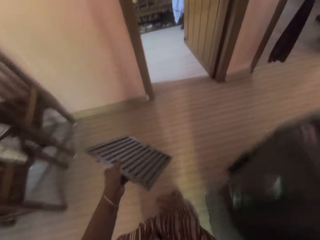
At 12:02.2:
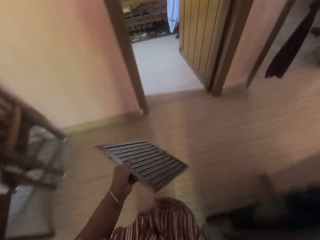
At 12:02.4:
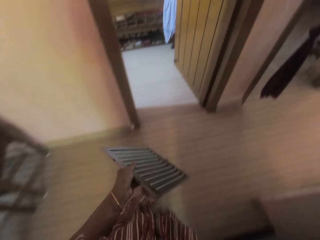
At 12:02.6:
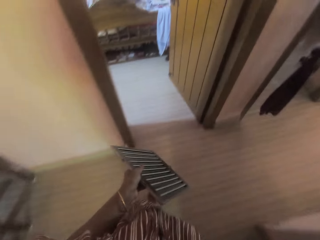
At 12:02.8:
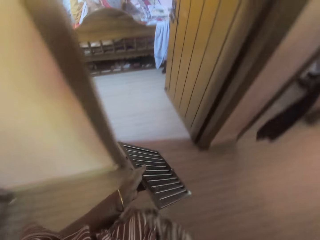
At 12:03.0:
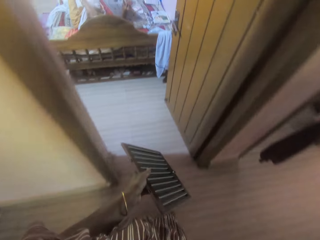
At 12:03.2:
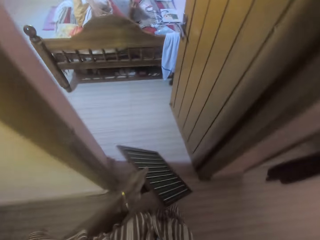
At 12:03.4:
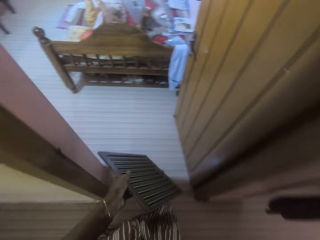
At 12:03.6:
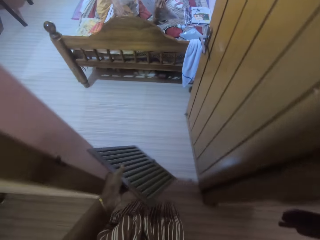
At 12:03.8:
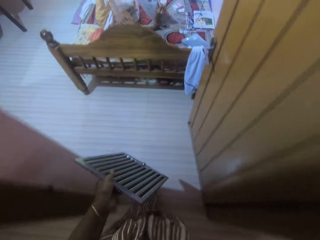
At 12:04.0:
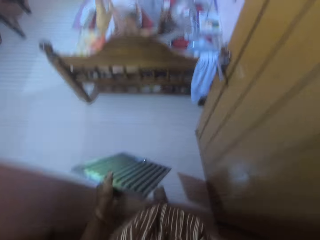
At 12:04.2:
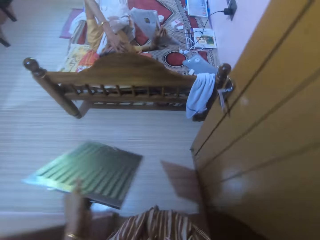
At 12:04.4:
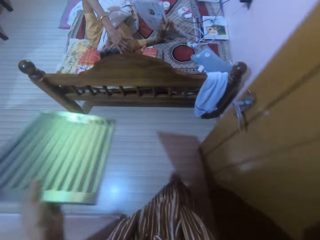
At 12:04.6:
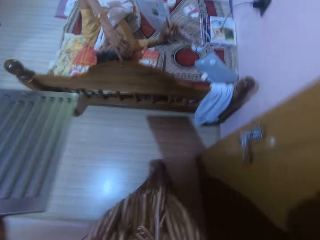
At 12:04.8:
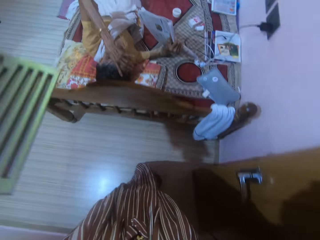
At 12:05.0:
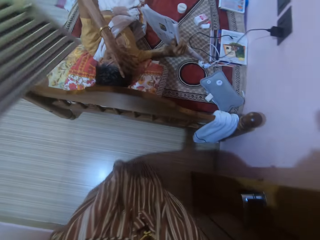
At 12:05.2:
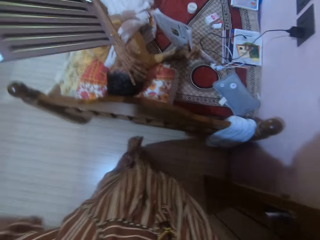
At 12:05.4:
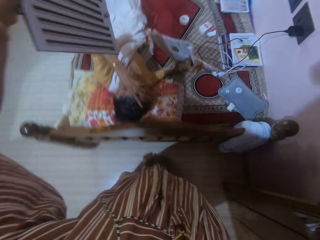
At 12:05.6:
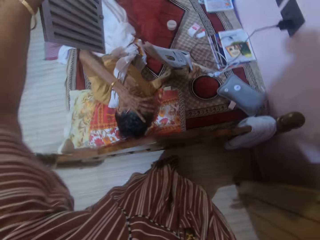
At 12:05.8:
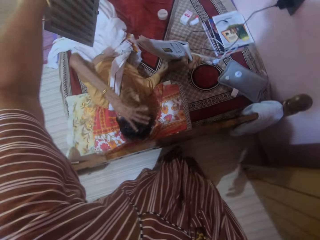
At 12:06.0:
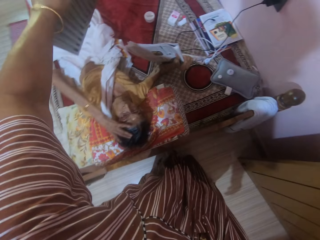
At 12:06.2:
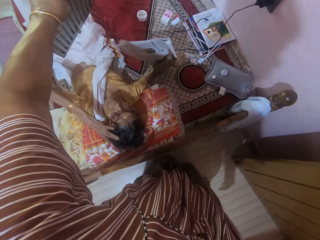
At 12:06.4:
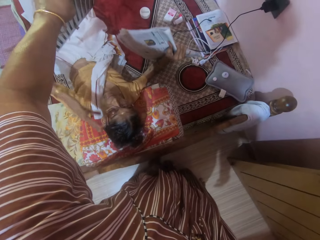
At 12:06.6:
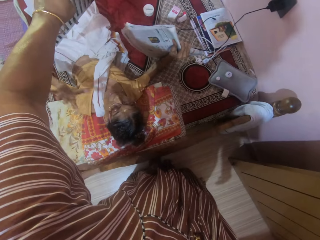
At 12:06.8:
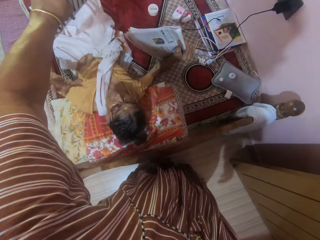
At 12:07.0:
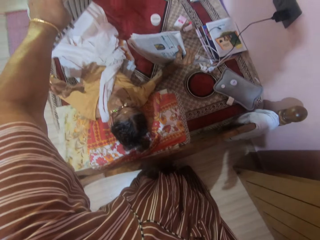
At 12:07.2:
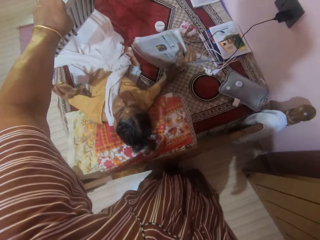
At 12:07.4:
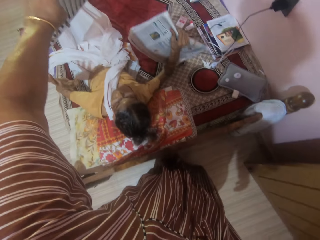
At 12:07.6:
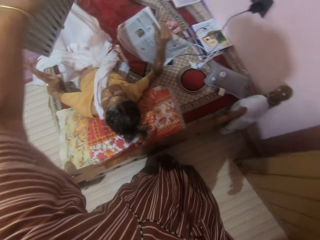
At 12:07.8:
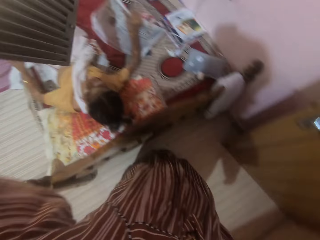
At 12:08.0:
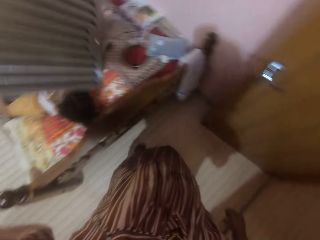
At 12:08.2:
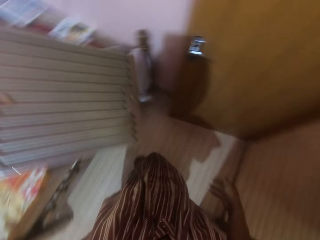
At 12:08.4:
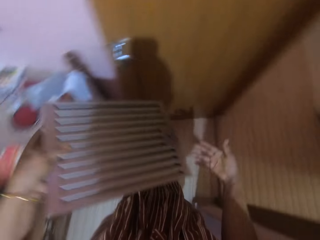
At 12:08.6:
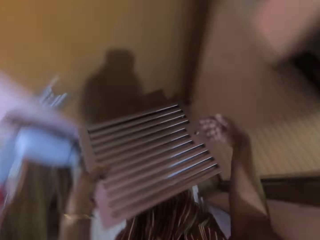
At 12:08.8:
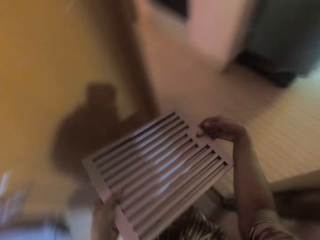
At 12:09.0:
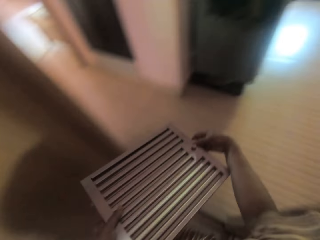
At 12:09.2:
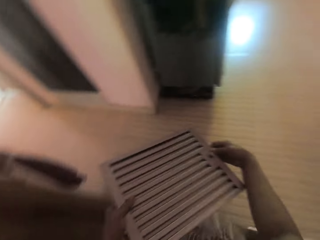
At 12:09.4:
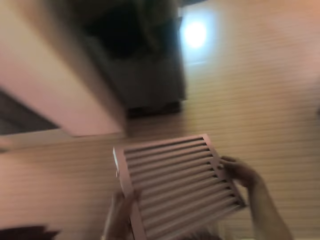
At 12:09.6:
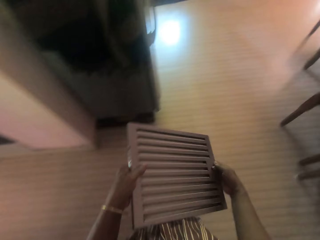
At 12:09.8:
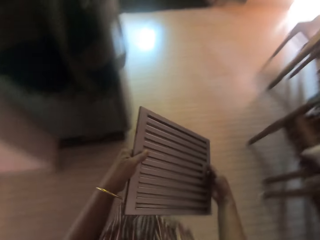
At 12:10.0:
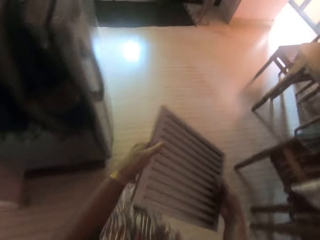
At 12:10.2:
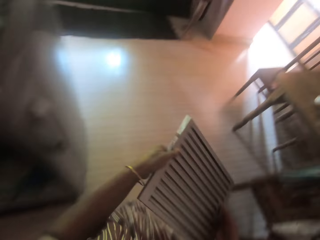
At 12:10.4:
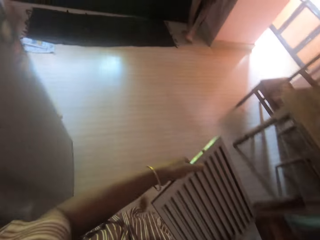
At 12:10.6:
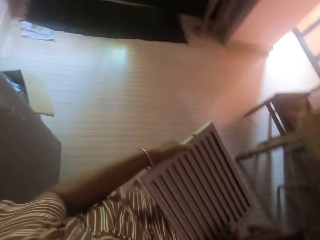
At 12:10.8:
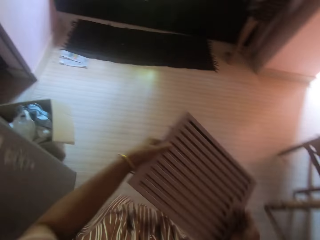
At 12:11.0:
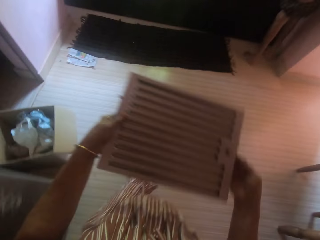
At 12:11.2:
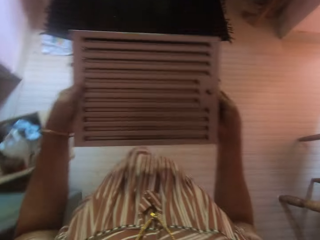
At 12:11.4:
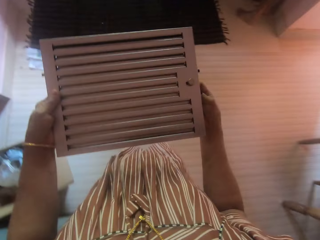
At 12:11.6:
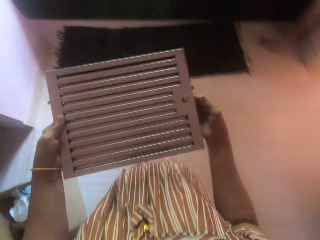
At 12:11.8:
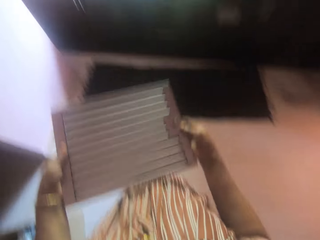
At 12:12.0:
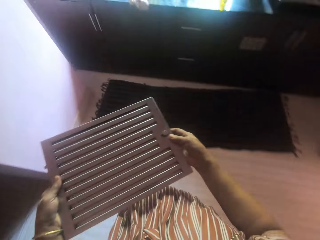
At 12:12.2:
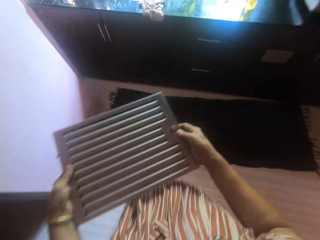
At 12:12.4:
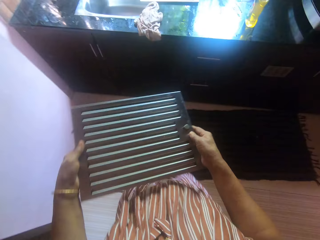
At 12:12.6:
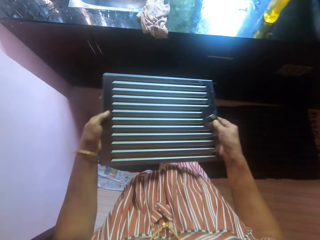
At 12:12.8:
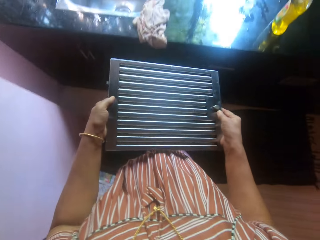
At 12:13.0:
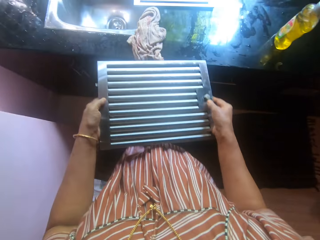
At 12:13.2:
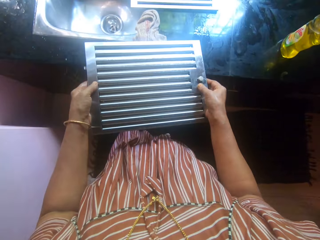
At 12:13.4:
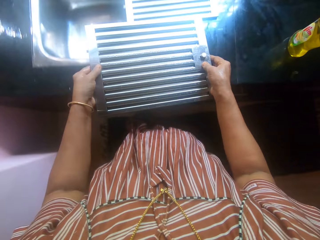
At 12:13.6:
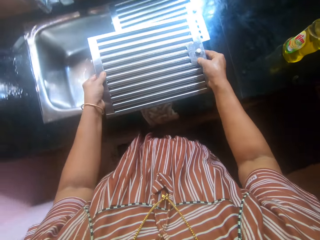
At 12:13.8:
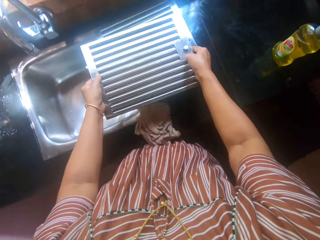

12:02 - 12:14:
A person lies on the bed. The camera wearer converses with the person. She carries a serrated metal to the sink with her hands. She walks around the room. Another person stands at the kitchen.

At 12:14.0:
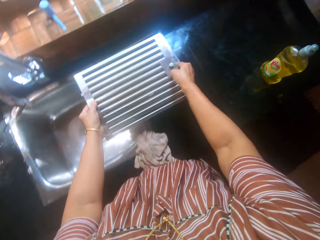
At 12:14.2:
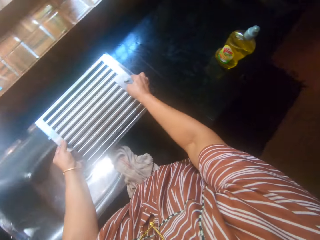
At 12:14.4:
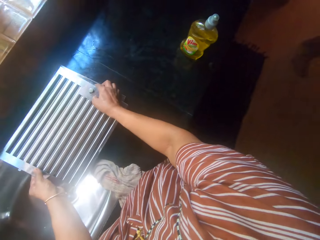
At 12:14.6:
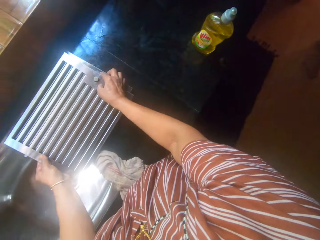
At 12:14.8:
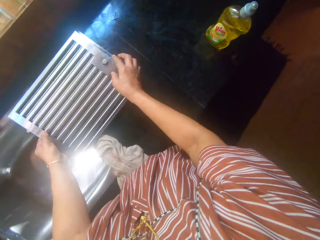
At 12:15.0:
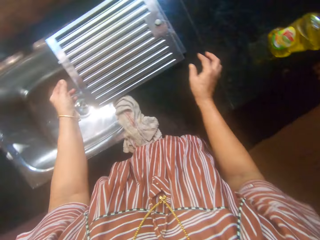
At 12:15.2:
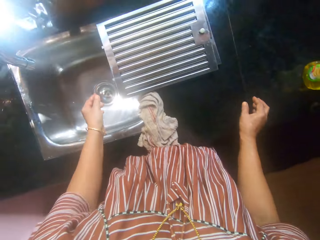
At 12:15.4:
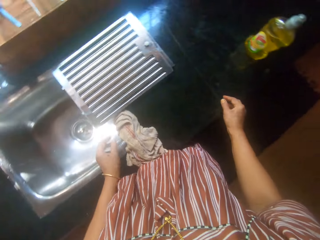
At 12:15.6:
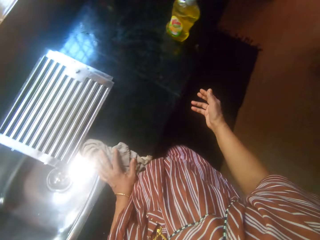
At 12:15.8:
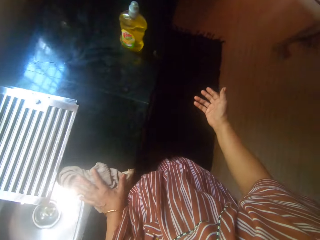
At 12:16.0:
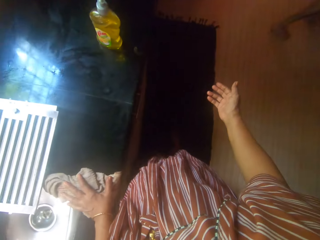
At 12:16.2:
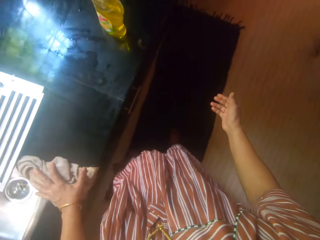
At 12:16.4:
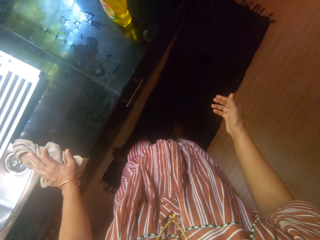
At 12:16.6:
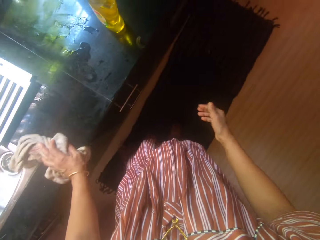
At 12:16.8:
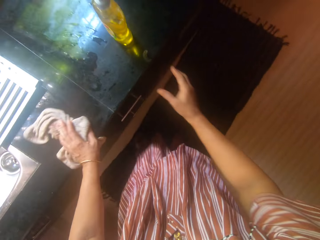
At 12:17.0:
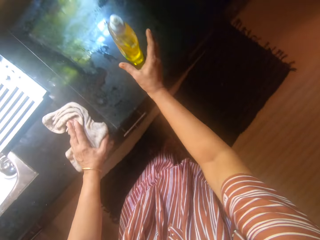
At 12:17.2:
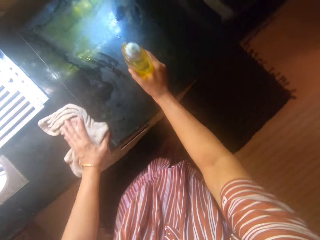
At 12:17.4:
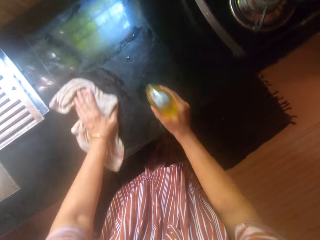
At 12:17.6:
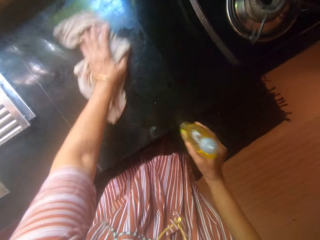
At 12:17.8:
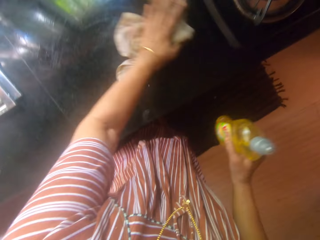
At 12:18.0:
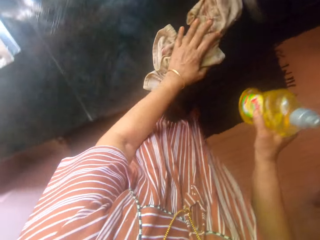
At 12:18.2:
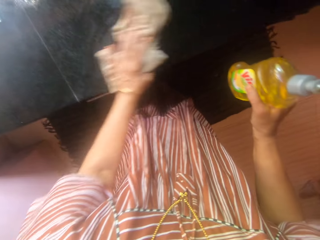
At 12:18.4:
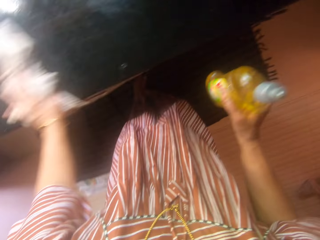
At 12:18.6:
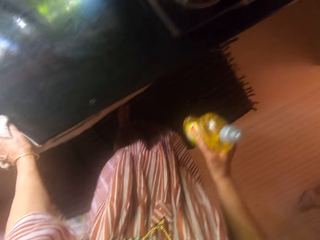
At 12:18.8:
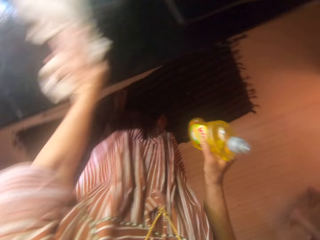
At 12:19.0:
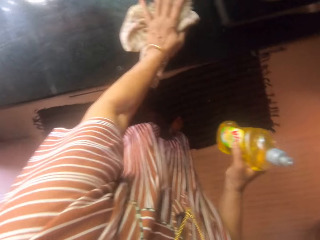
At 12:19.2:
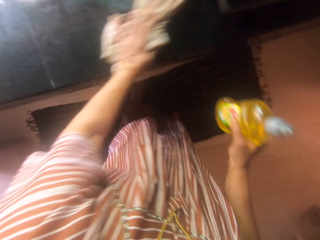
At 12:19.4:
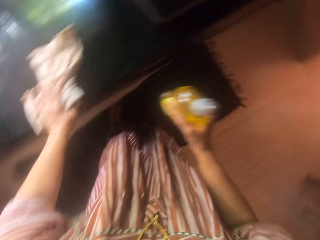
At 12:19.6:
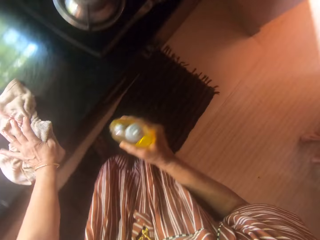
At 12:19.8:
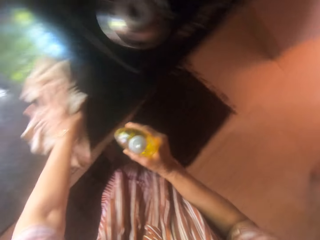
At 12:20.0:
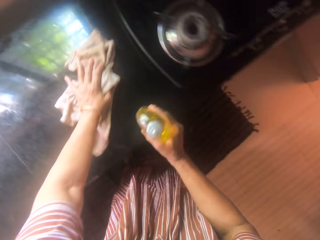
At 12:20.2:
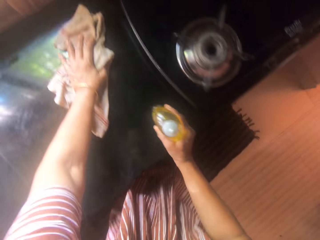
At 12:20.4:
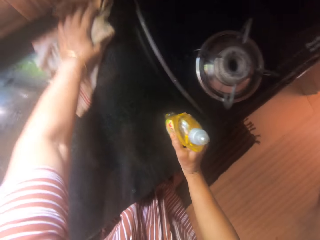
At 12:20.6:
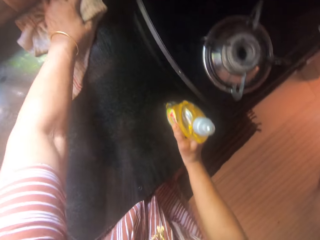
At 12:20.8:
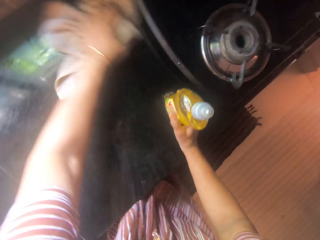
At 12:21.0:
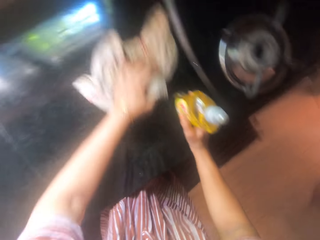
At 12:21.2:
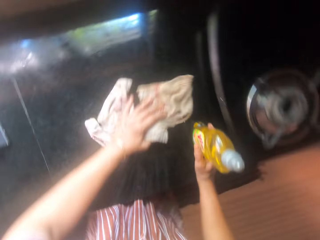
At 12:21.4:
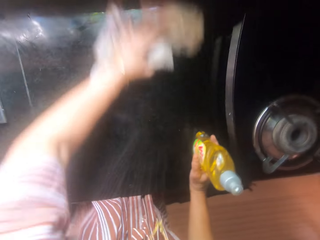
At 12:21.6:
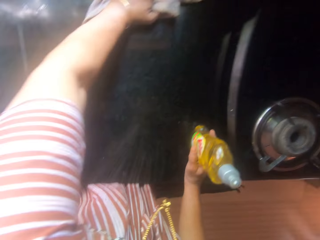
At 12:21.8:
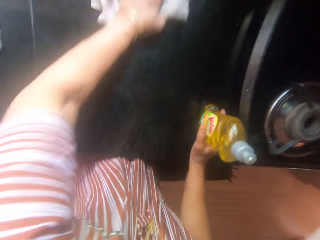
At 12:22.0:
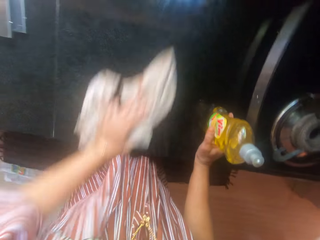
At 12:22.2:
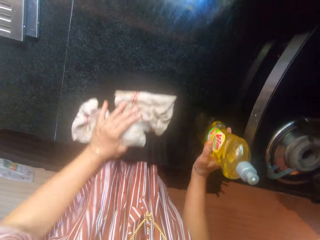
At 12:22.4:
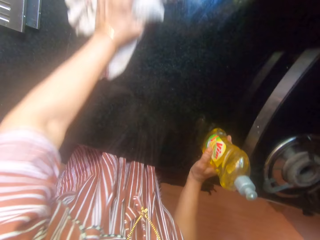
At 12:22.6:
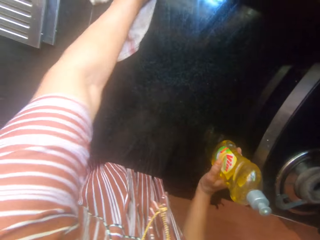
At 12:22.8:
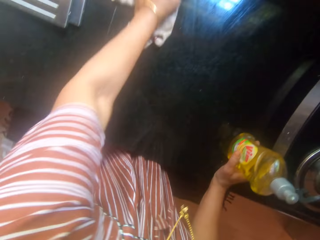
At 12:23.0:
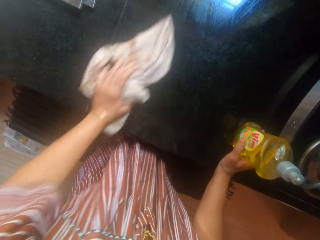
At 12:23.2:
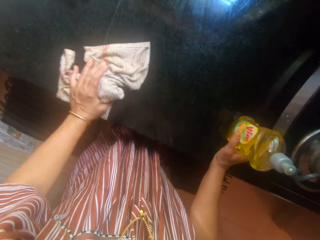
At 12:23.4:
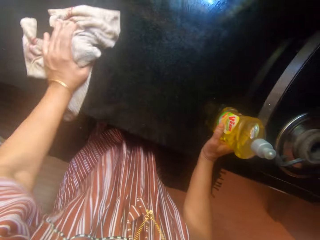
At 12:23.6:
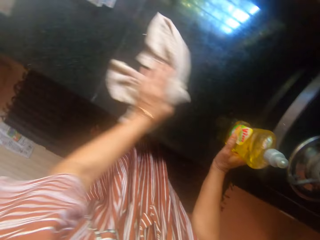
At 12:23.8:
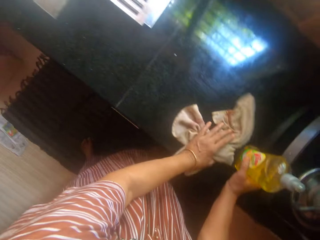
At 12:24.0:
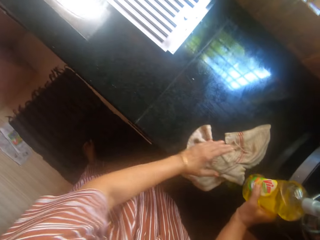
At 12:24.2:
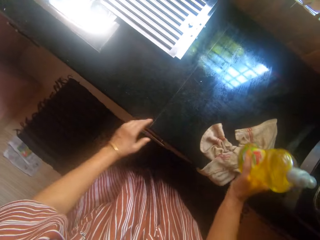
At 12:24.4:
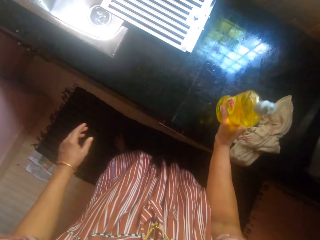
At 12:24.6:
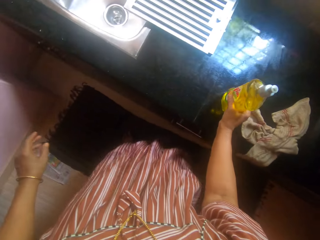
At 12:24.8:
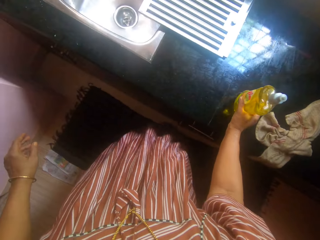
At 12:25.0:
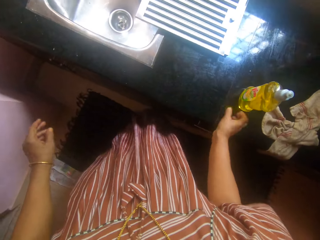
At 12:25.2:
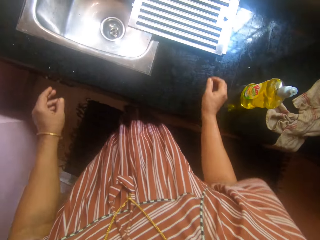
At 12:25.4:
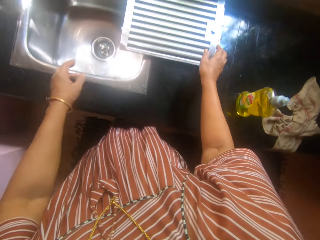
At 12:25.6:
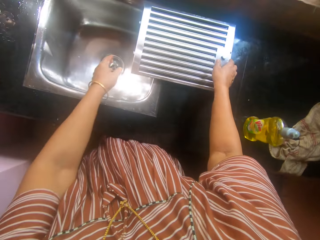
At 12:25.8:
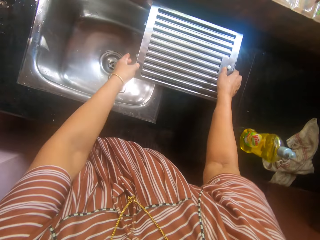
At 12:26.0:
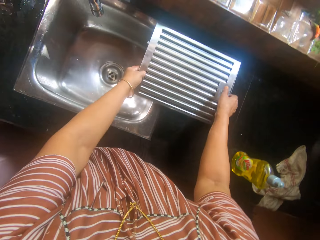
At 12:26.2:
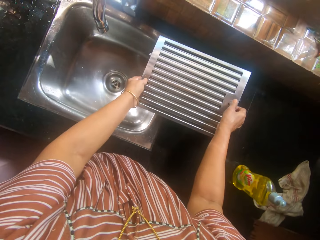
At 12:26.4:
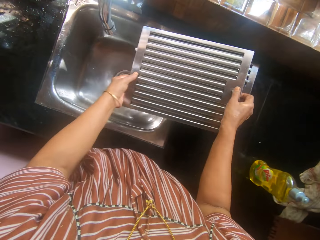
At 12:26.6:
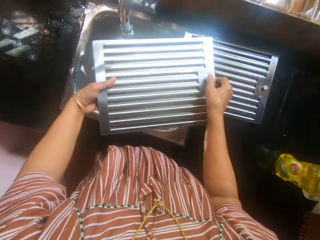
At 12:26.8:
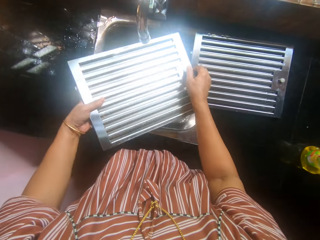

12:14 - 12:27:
The camera wearer places the vent louver on the countertop. She touches the towel on the slab with her left hand. She removes the liquid soap container from the slab with her left hand. She cleans the slab with the towel in her left hand. She places the soap on the countertop. She drops the liquid soap container on the slab with her right hand. She carries the serrated metal from the slab to the sink with her hands. She picks up the vent louver.
